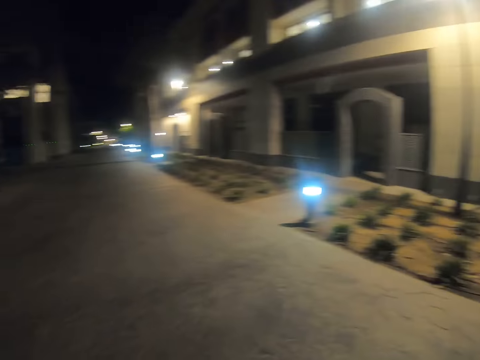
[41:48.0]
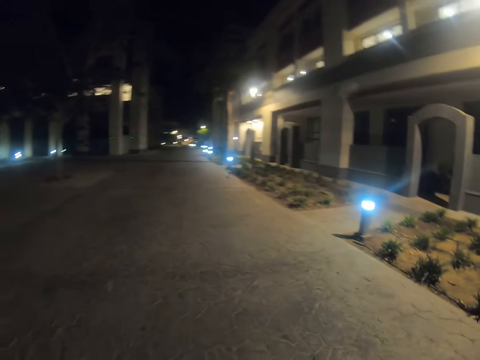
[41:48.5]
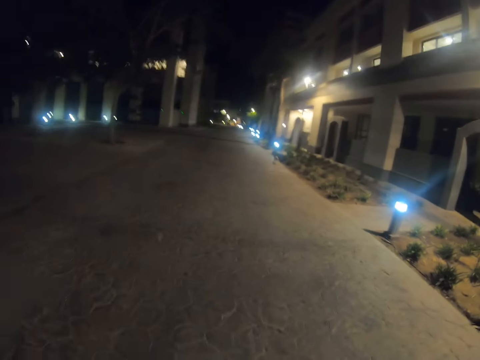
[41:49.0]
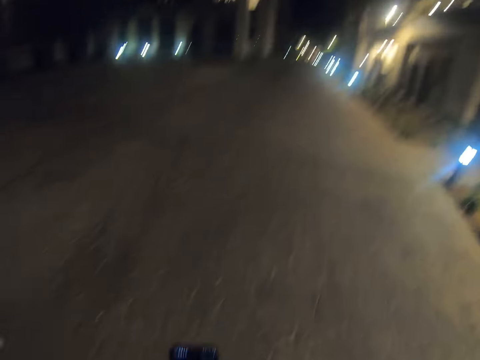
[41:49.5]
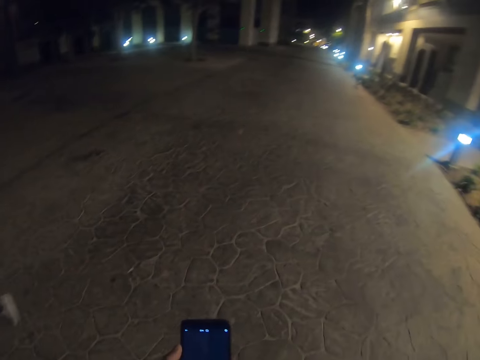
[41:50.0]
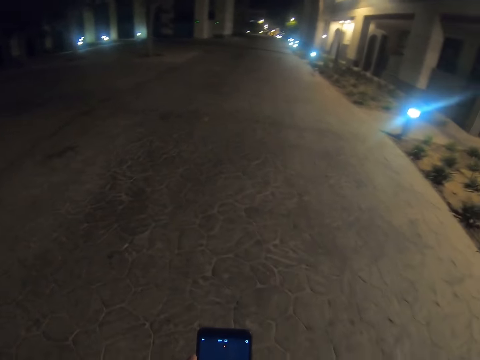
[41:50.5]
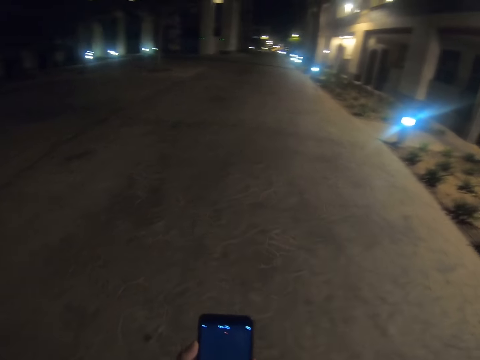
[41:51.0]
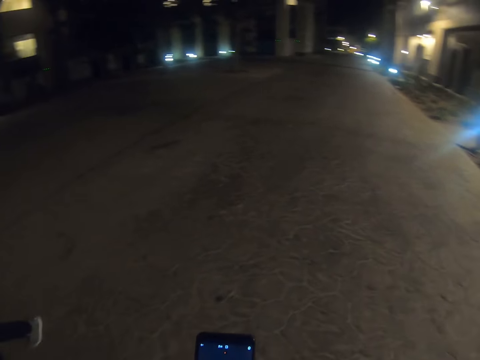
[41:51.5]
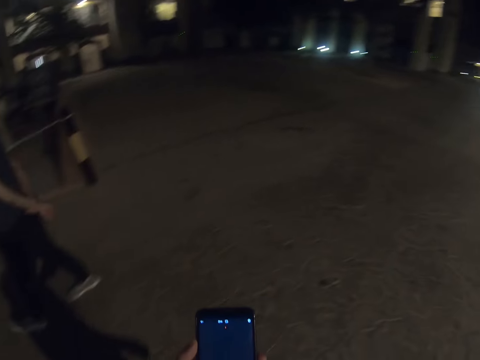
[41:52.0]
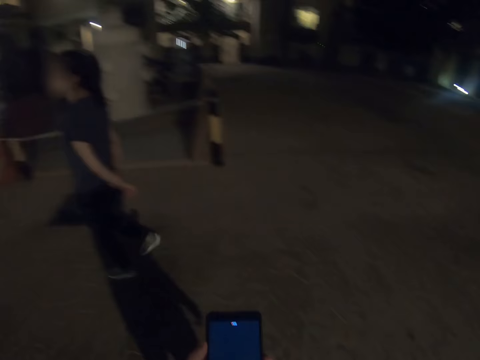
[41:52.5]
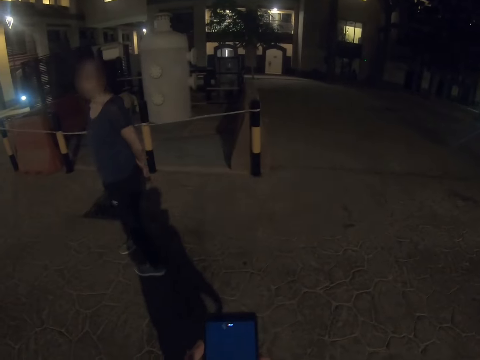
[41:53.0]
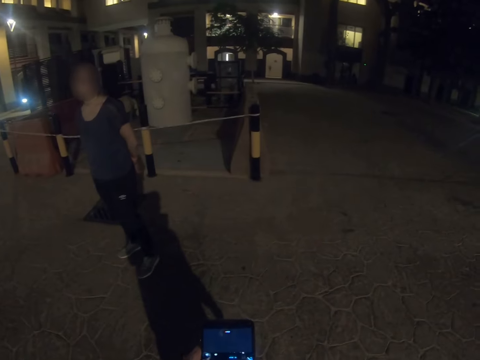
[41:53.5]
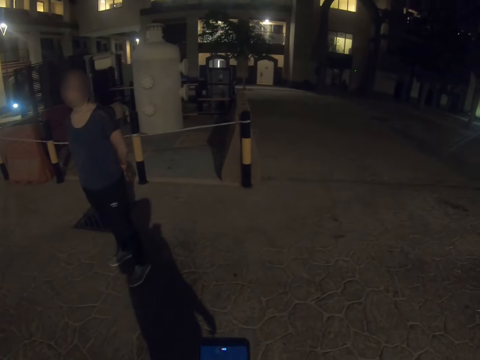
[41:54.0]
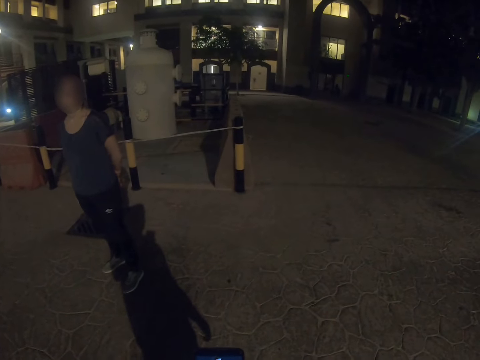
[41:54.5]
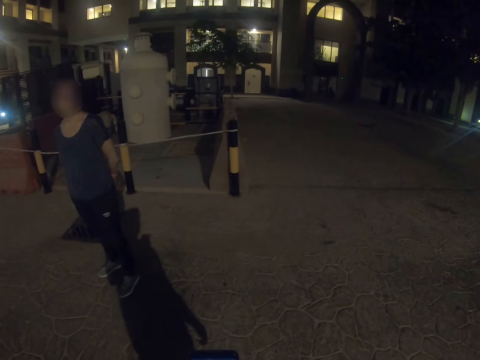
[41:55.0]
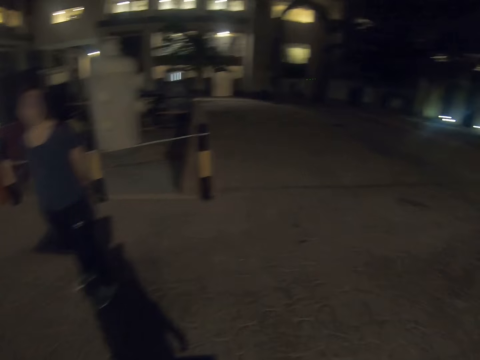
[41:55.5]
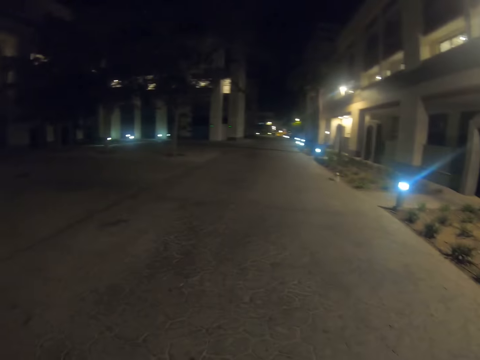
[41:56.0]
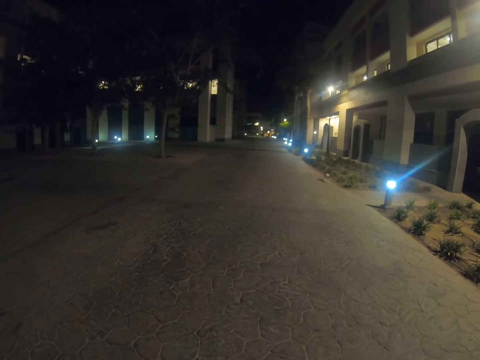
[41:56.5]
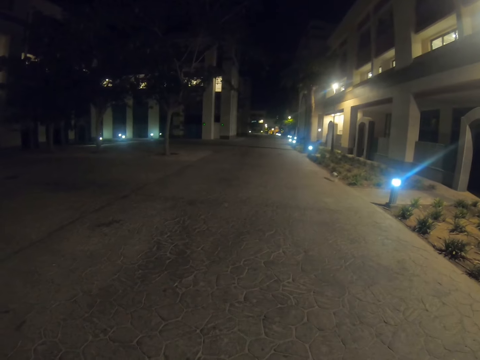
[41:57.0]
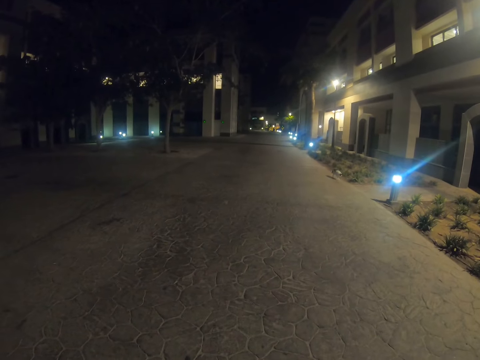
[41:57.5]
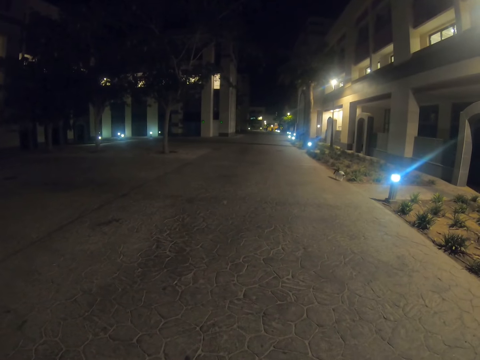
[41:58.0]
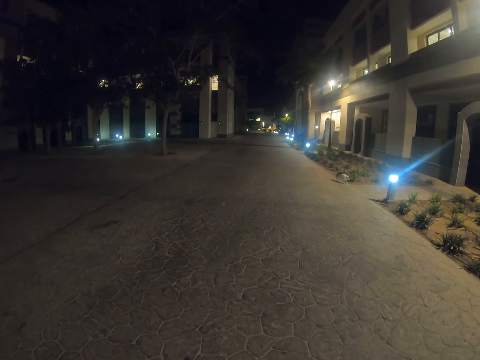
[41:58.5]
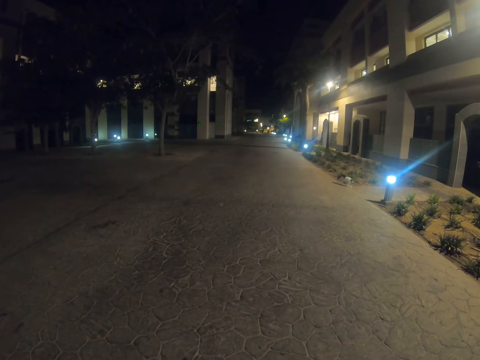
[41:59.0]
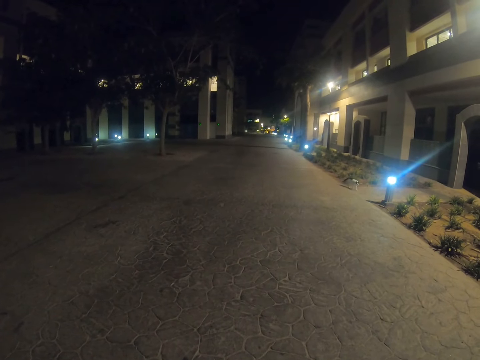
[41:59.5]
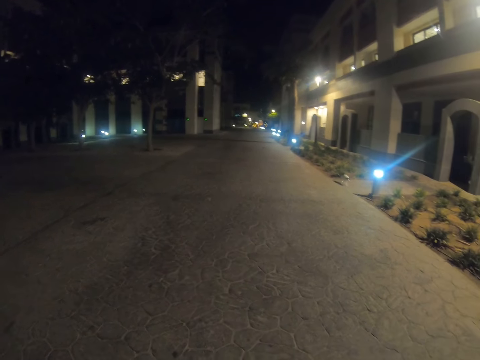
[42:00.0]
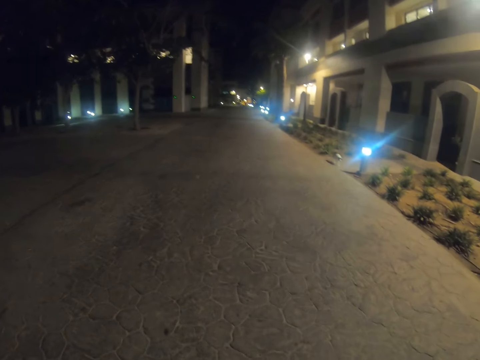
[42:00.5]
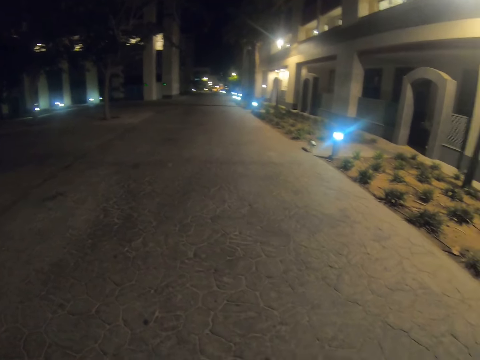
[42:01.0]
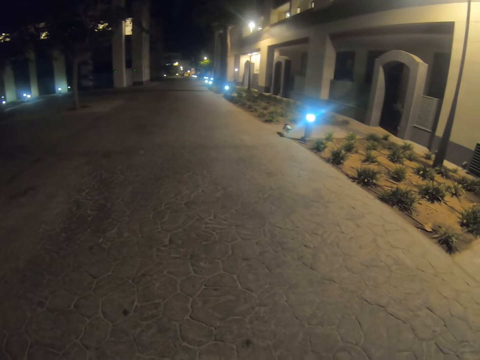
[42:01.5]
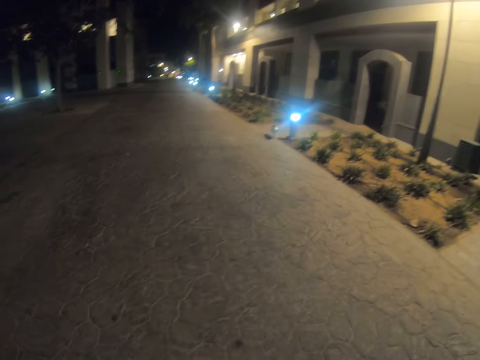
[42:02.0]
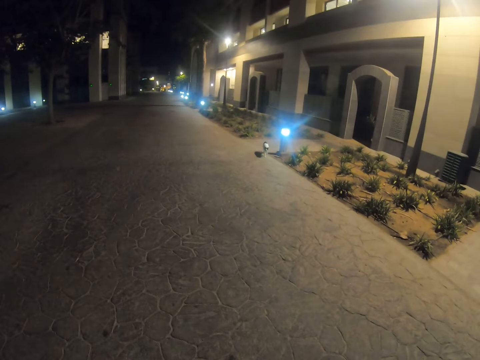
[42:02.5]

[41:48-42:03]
The camera wearer looks at the cat behind. A pedestrian walks on the street. The camera wearer raises the right hand, holds a cell phone and walks on the street. The pedestrian walks on the street. The pedestrian turns the head backwards and stands on the street. The camera wearer waits for the cat. They walk on the street.

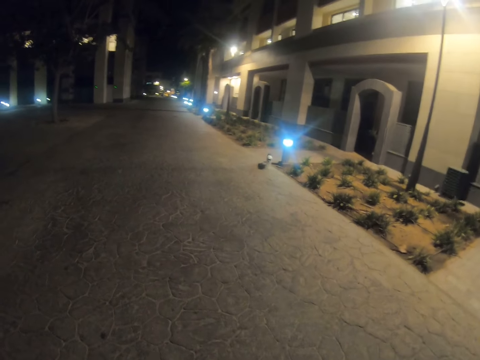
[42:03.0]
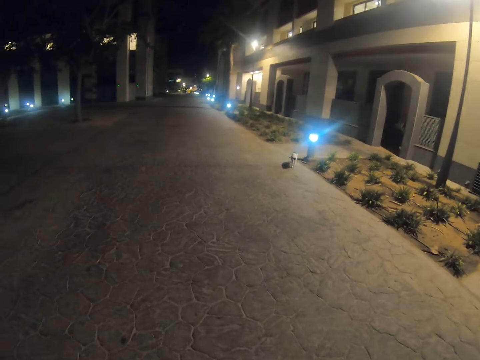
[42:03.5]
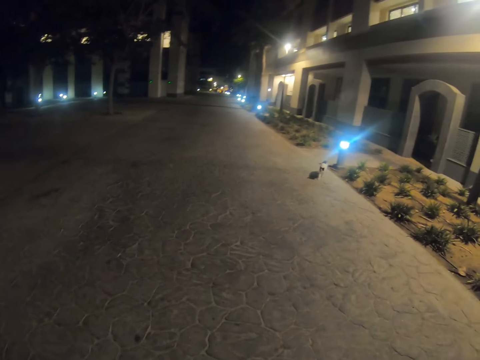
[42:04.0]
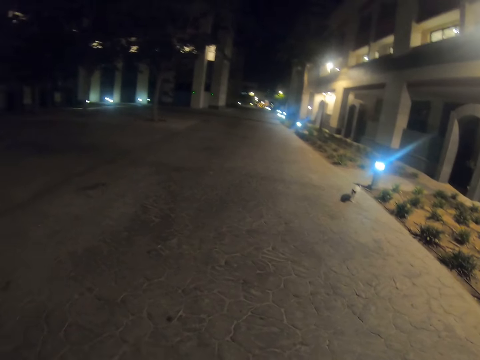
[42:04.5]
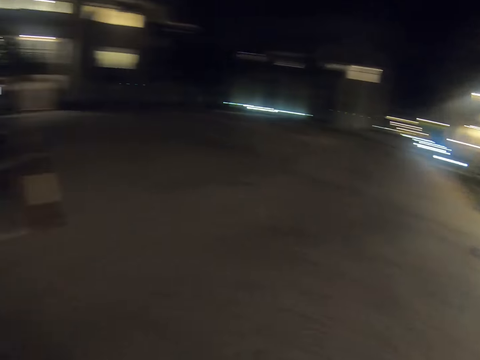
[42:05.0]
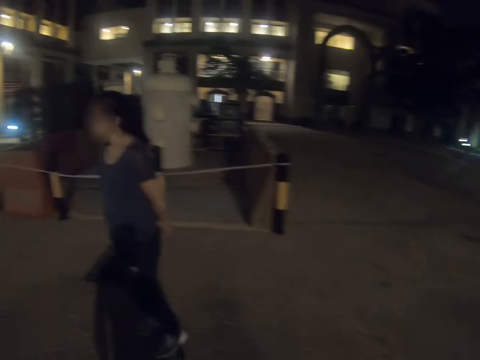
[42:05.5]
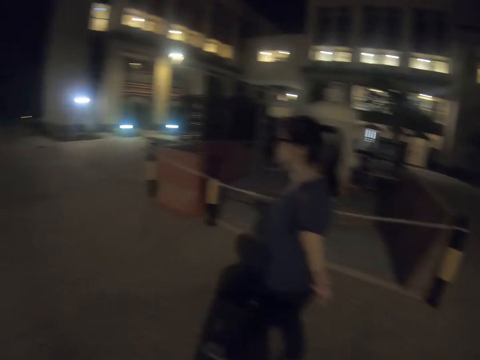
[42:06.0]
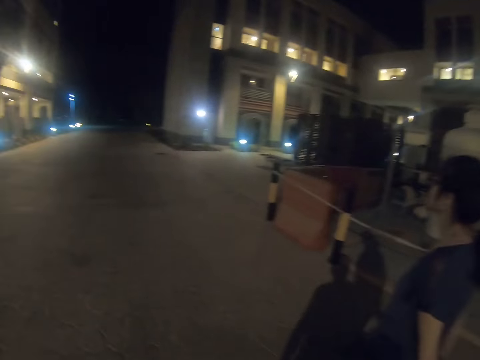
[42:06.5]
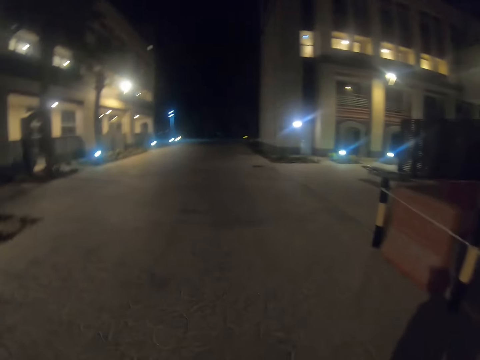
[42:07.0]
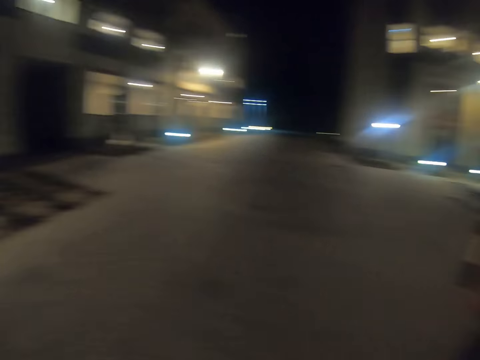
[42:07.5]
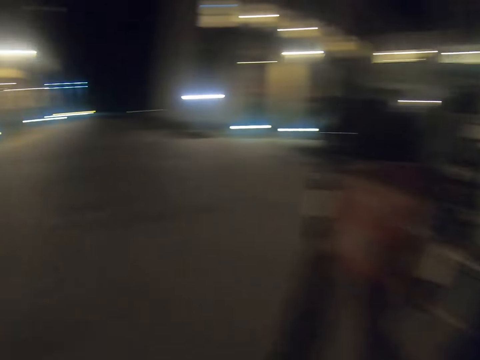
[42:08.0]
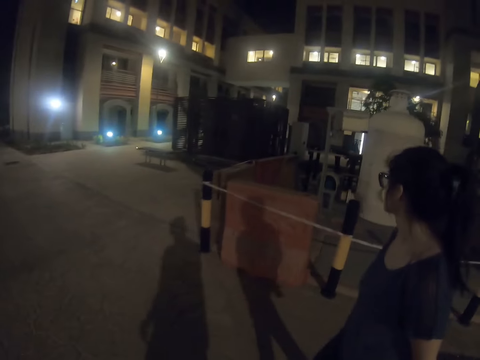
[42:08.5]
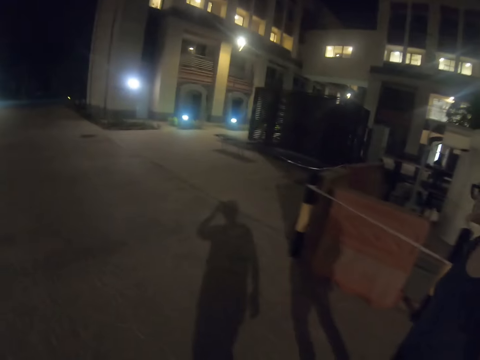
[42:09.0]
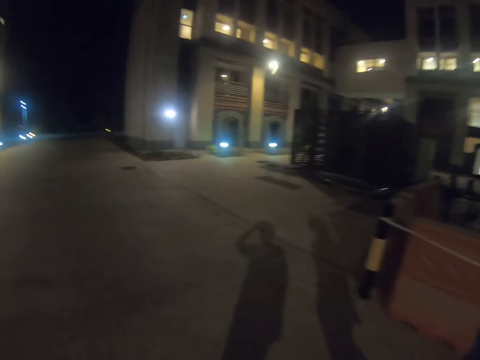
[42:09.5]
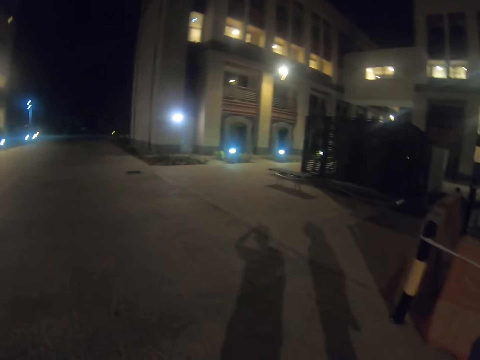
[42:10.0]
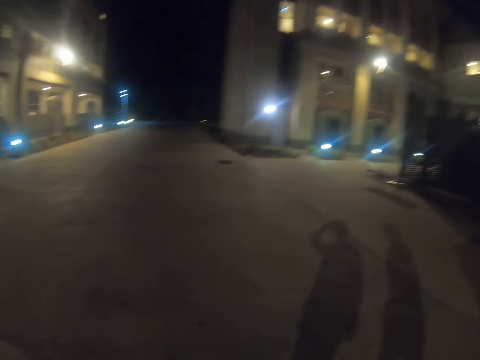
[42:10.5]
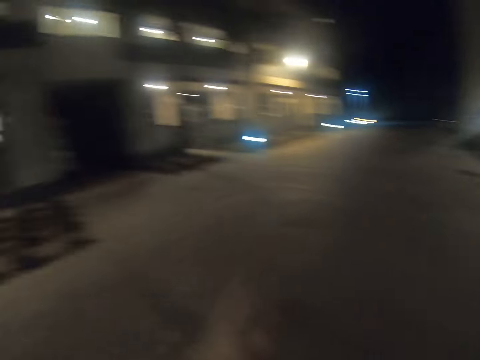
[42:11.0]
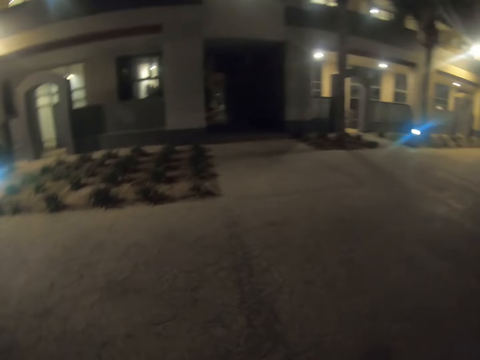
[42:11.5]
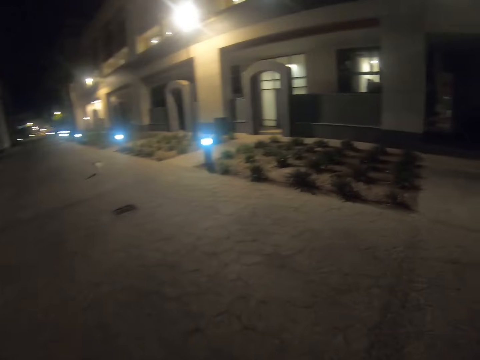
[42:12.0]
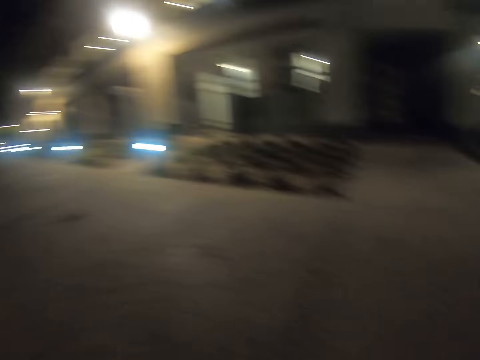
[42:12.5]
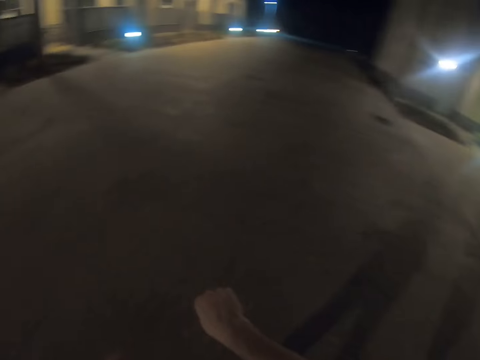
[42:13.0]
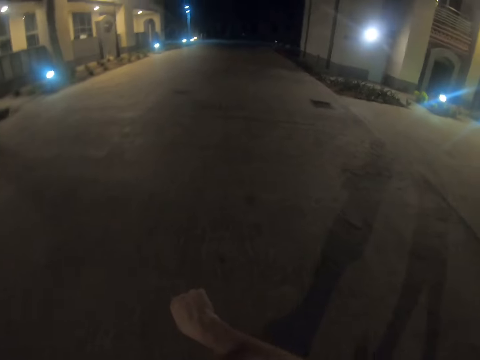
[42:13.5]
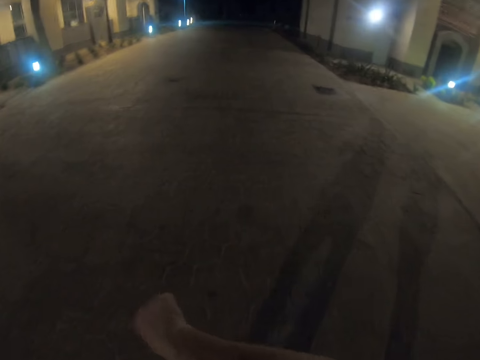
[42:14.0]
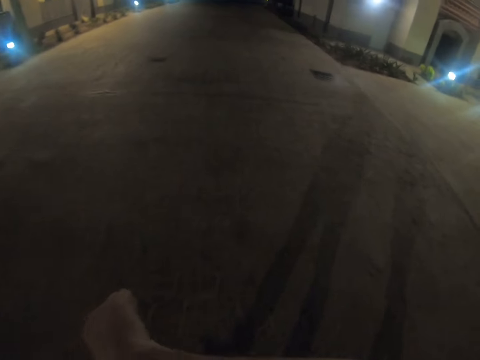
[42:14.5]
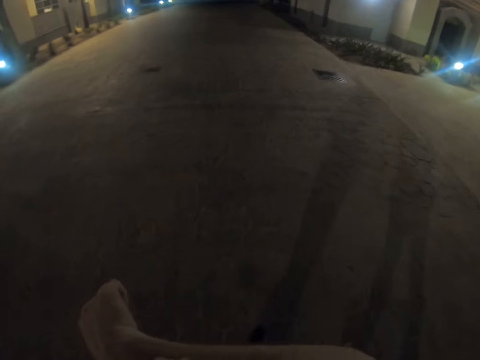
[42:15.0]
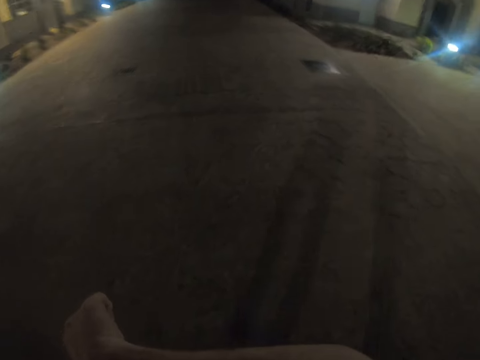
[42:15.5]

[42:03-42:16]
A pedestrian walks on the street. The camera wearer walks on the street. The pedestrian walks on the street. The camera wearer walks on the street.
